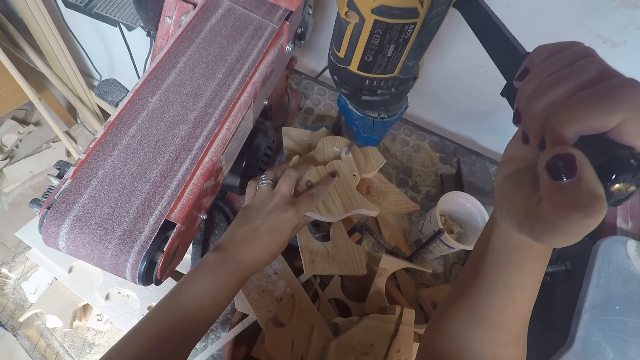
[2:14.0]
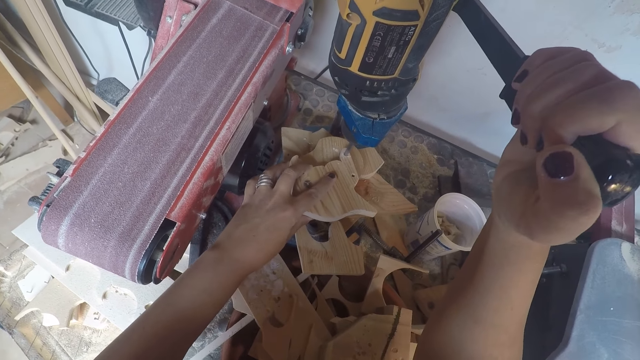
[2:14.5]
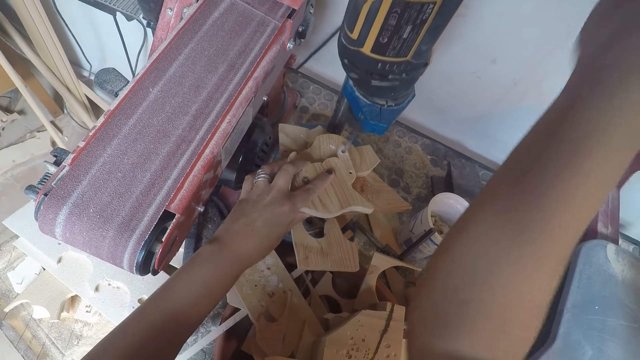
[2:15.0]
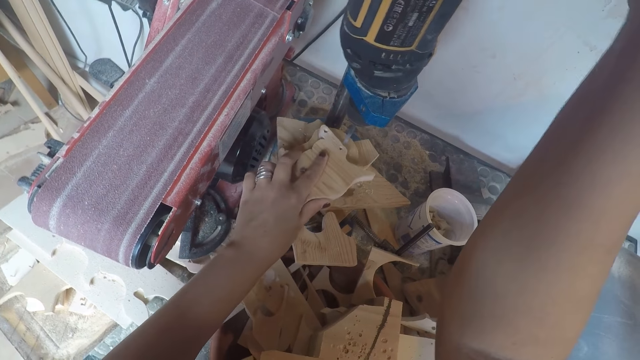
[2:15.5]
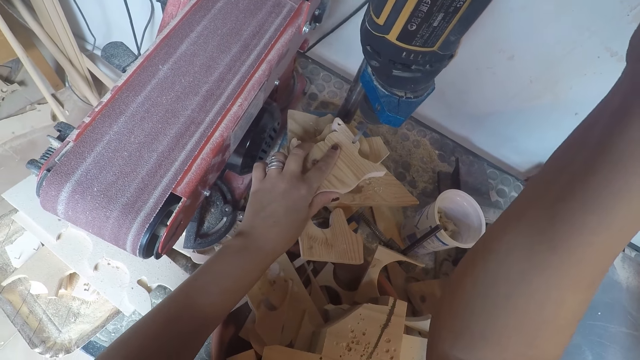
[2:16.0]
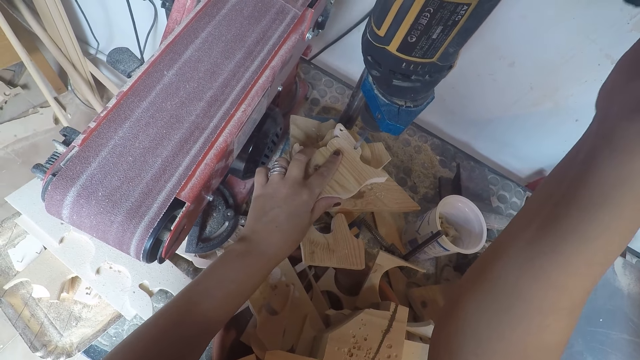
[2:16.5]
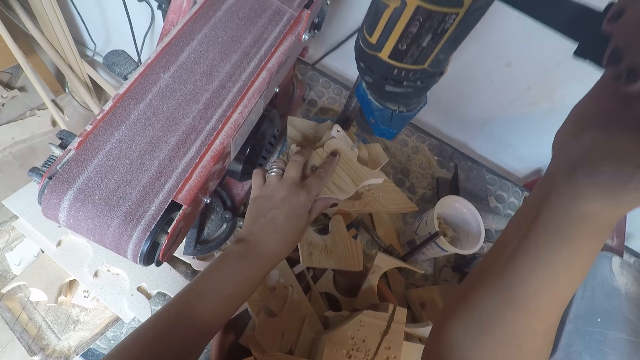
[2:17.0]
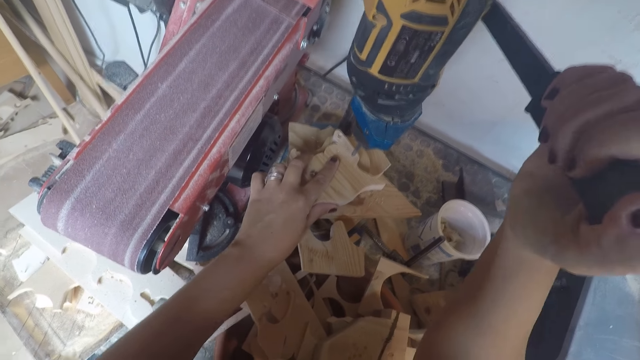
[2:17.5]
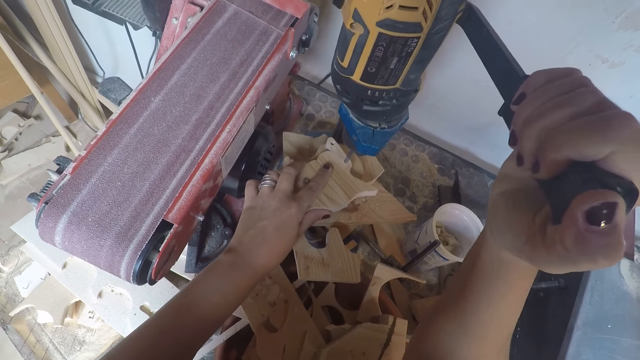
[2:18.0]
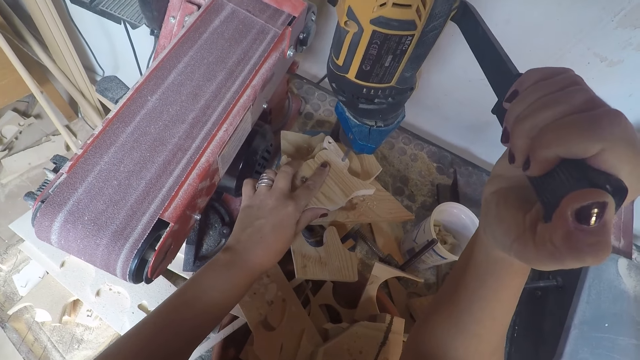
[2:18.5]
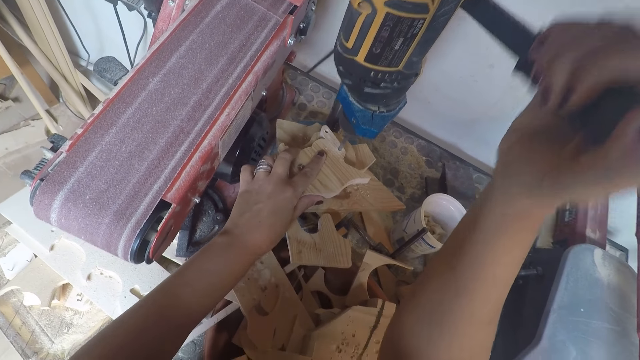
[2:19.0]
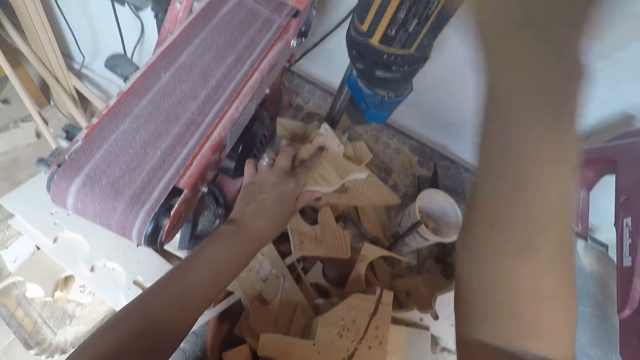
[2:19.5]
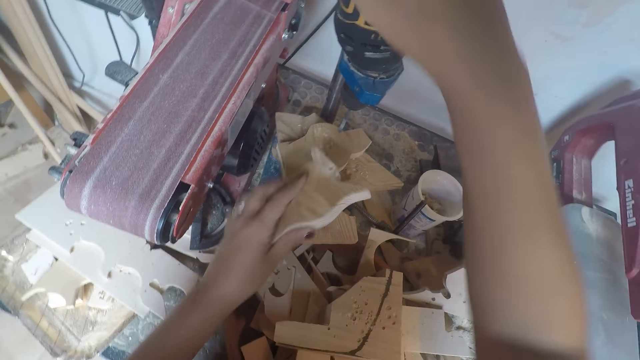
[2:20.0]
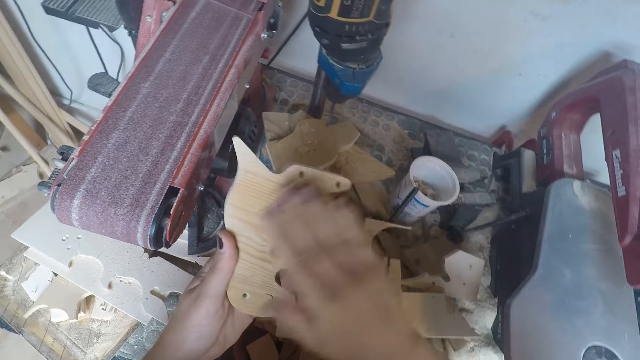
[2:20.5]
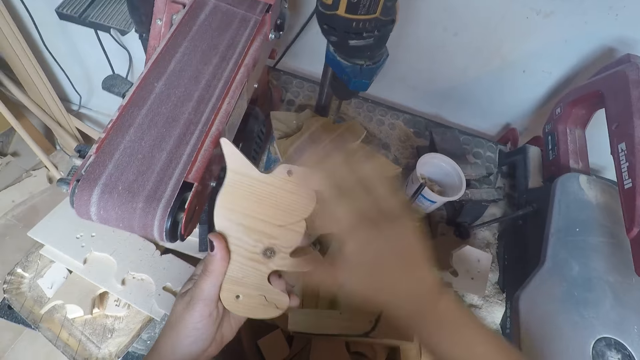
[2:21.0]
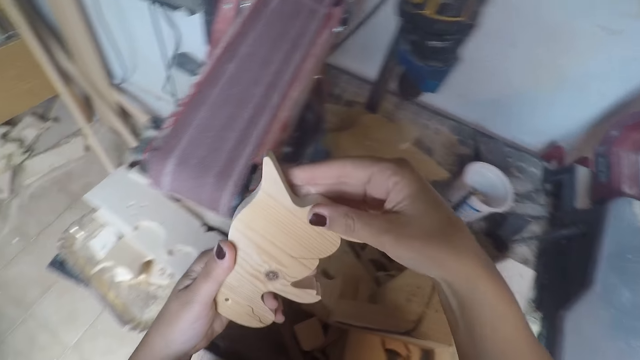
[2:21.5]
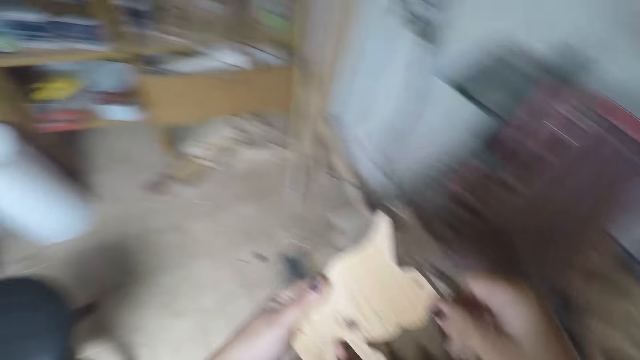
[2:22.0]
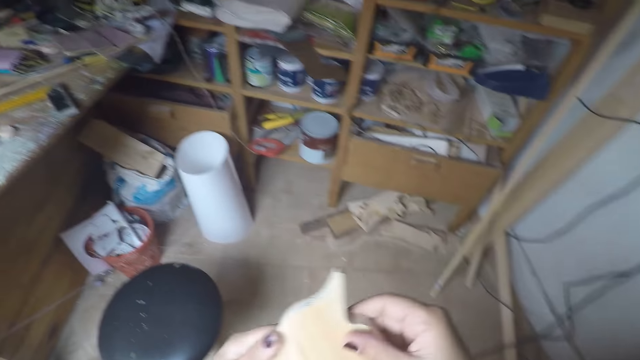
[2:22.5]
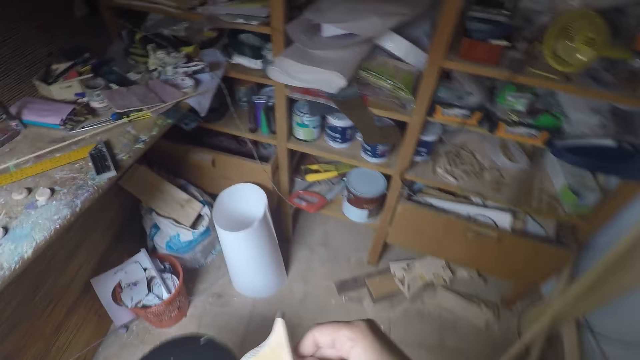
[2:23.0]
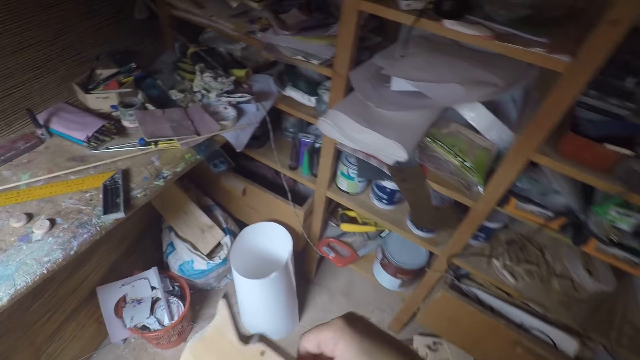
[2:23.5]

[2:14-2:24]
The camera wearer adjusts the wood on the drilling machine with his left hand. He drills a hole on the wooden model with the drilling machine. He takes the wood from the drilling machine with his left hand. He looks at the piece of wood. He wipes the wood with his right hand. He turns to the table behind him. He walks around the workshop.

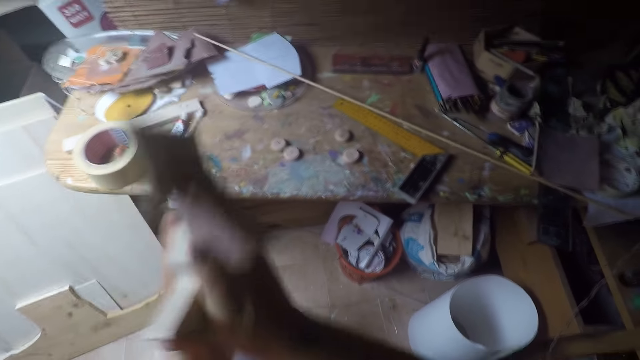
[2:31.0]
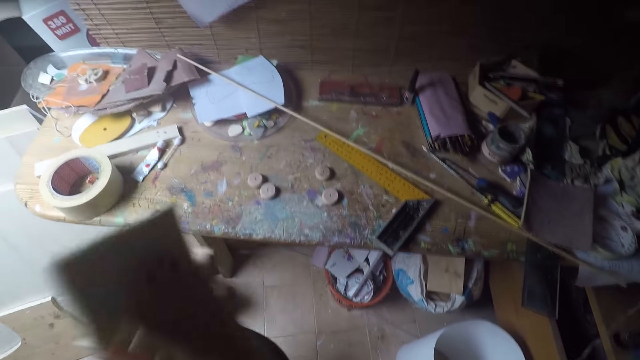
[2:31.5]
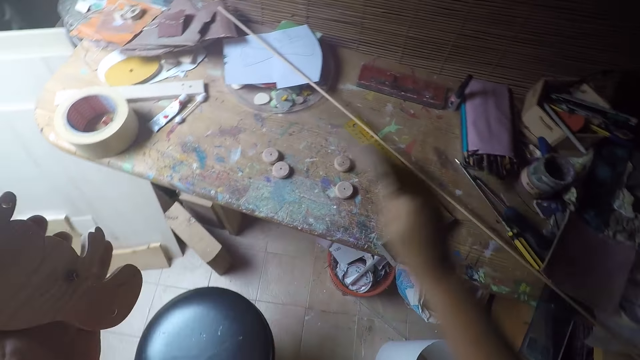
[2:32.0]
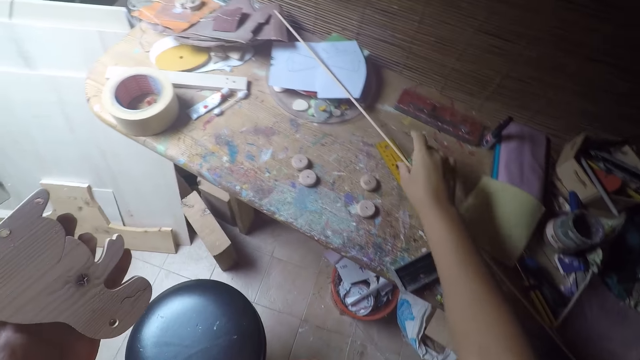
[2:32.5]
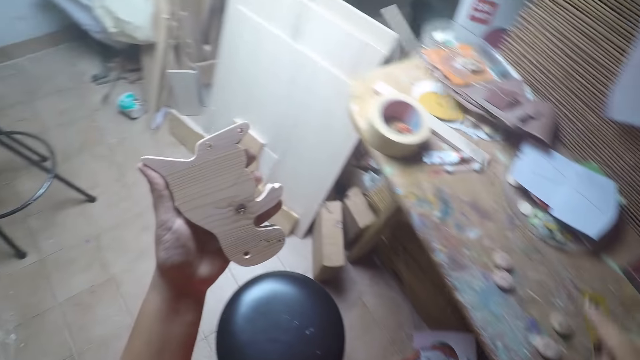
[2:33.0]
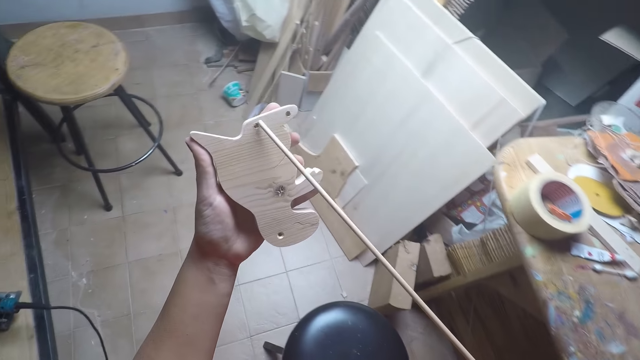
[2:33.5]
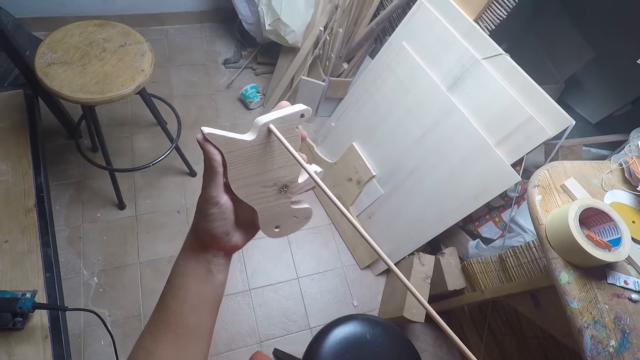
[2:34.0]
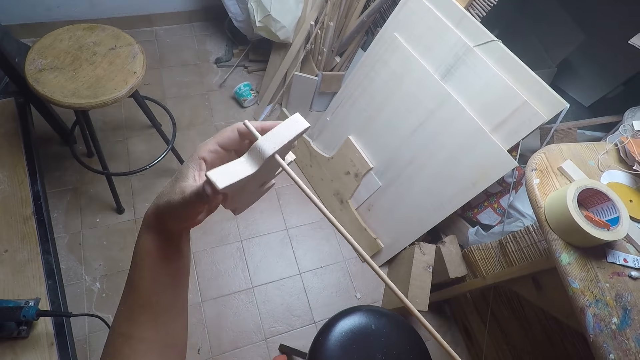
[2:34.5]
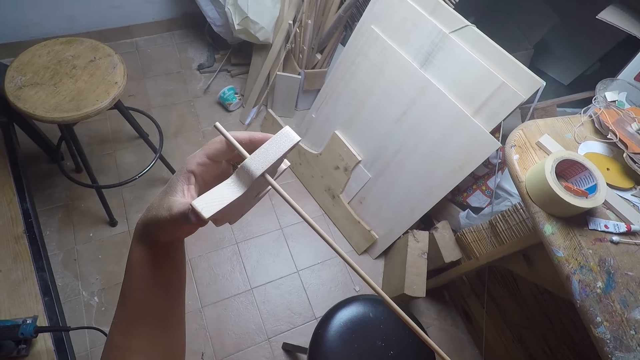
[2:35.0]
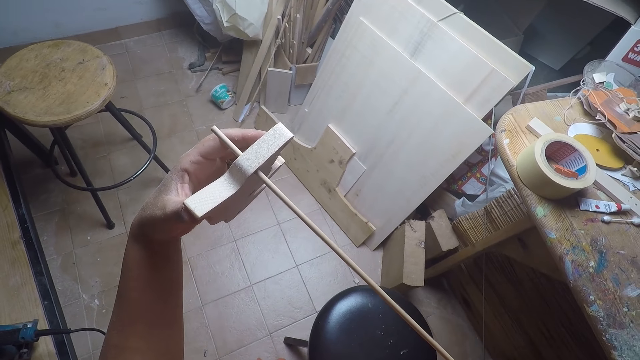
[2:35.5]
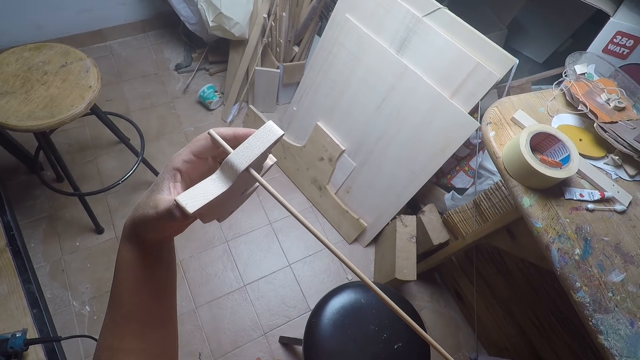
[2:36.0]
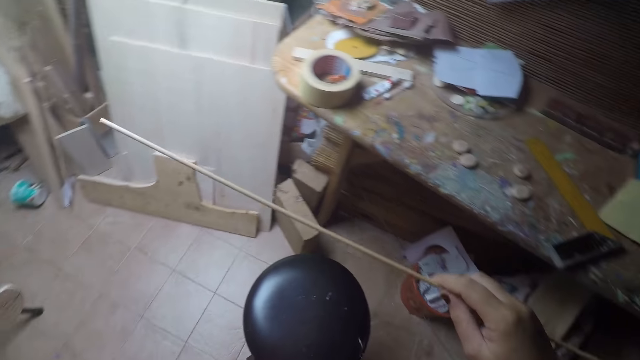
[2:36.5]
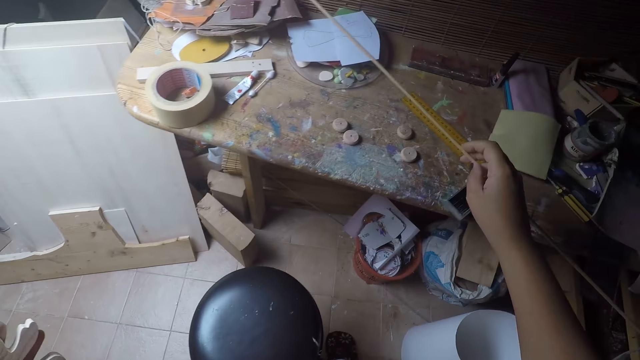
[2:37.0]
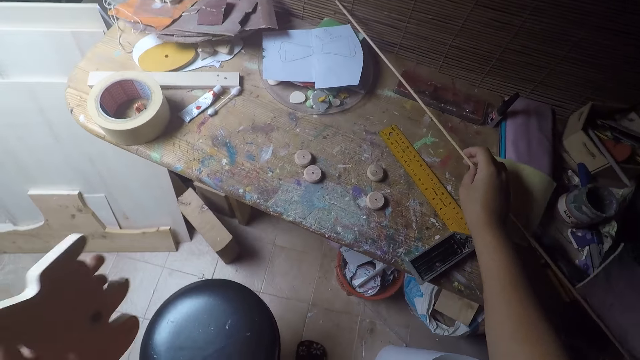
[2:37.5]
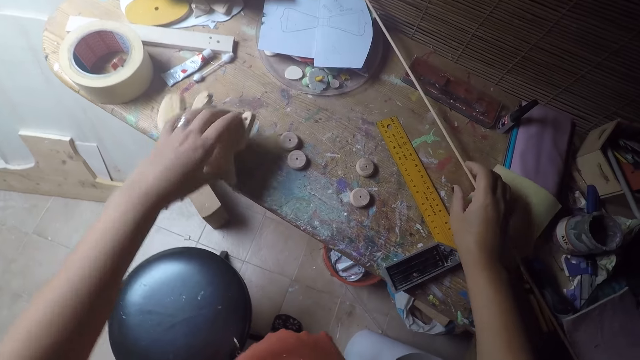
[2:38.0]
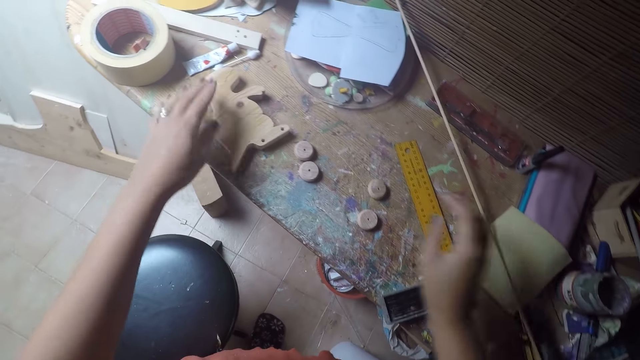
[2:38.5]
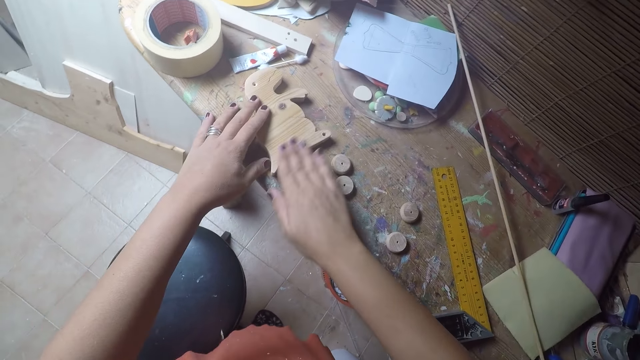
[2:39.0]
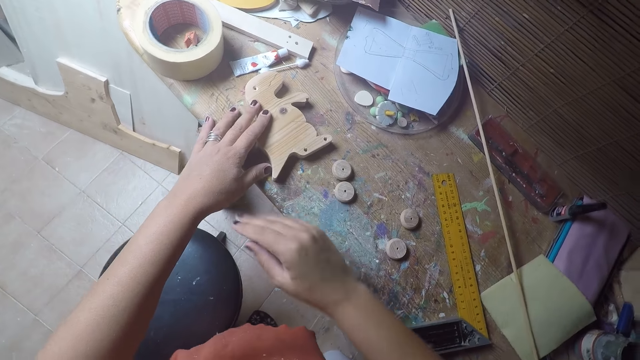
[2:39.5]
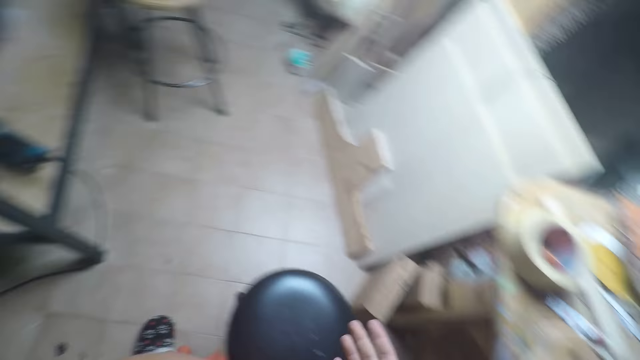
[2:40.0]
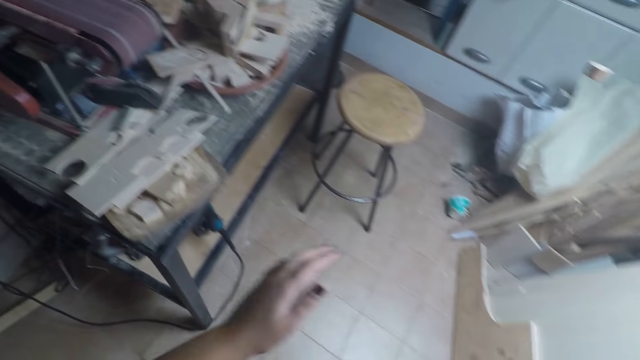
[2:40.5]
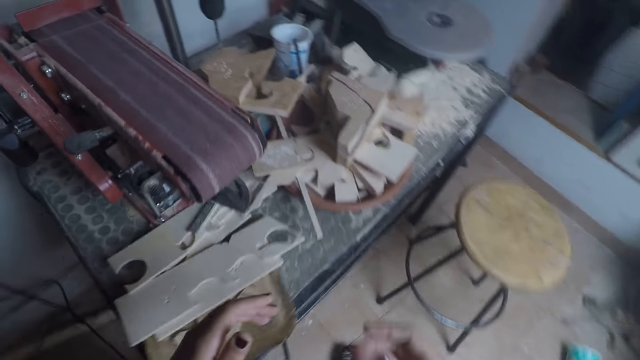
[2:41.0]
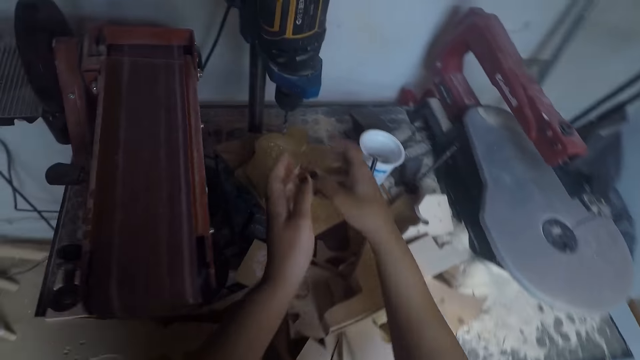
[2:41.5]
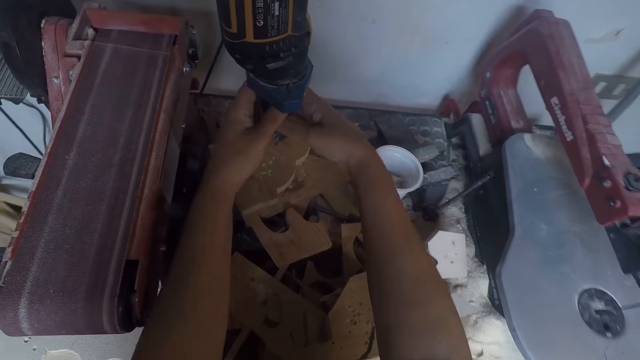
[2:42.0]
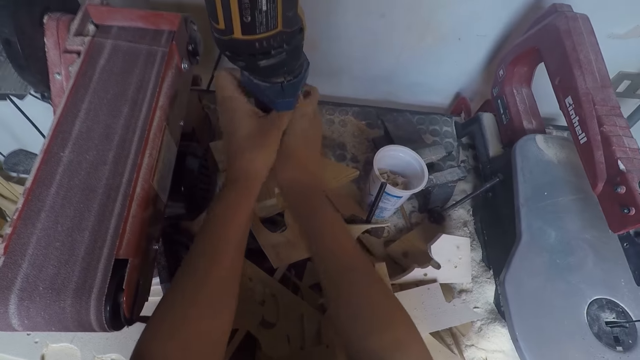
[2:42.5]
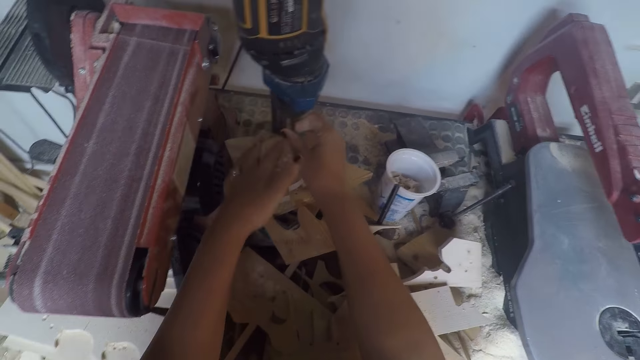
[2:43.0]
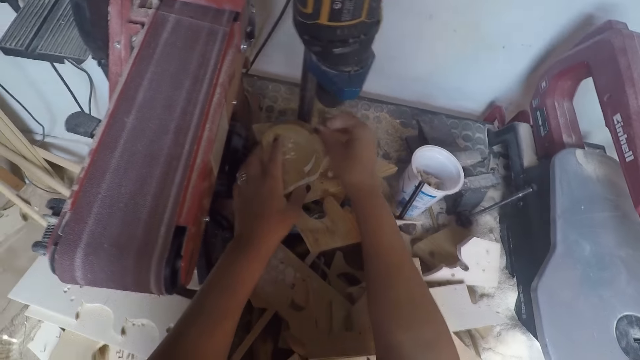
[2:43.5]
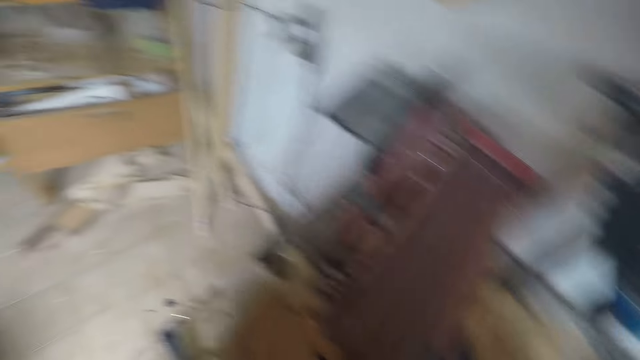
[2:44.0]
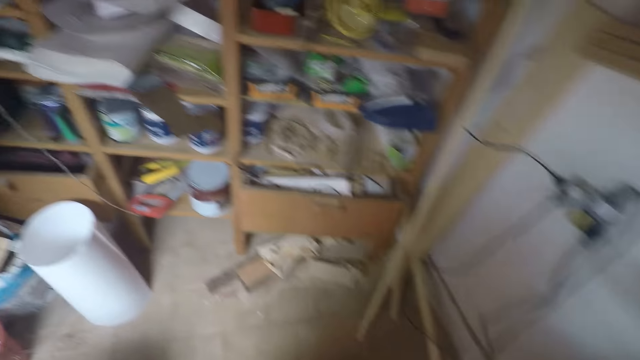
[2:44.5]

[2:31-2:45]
The camera wearer drops the sandpaper on the table with his right hand. He picks up the wooden rod from the table with his right hand. He passes the wooden rod through the hole on the wooden model with his right hand. He picks the stick and puts the stick on the piece. He drops the wooden rod on the table with his right hand. He drops the wooden model on the table with his left hand. He puts the stick on the wood. He wipes the wood with his right hand. He turns to the drilling machine behind him. He walks around the house. He removes the drilling bit from the drilling machine with his two hands. He fixes the piece of wood.
